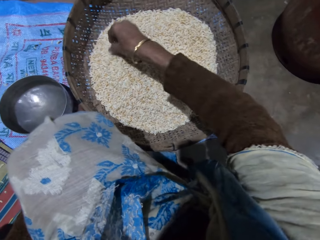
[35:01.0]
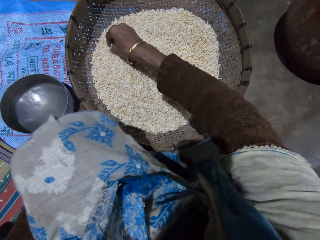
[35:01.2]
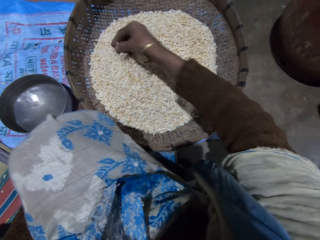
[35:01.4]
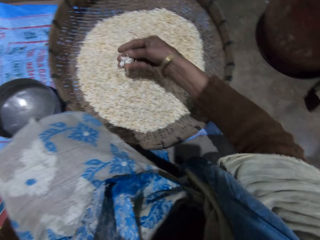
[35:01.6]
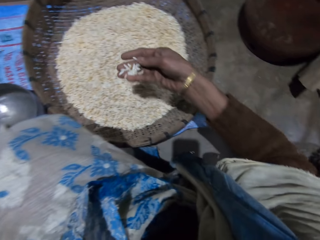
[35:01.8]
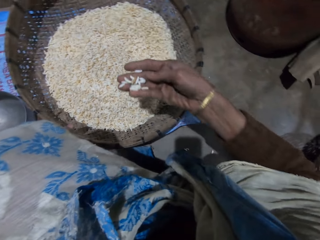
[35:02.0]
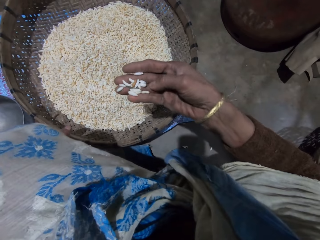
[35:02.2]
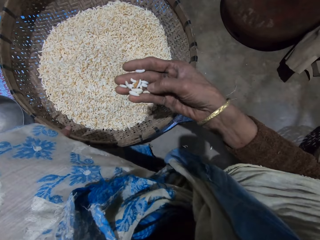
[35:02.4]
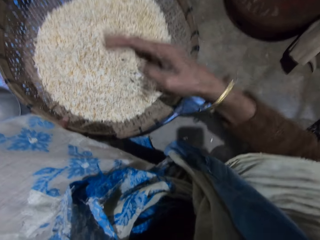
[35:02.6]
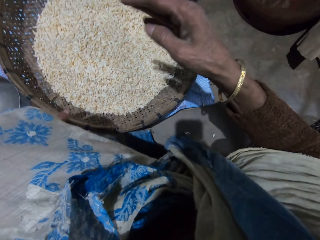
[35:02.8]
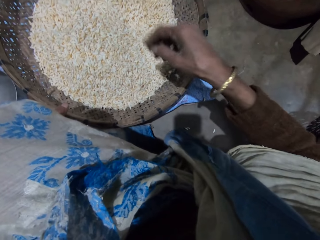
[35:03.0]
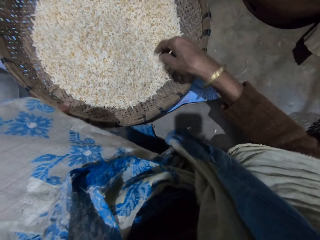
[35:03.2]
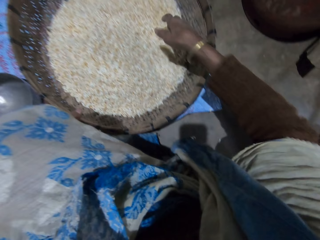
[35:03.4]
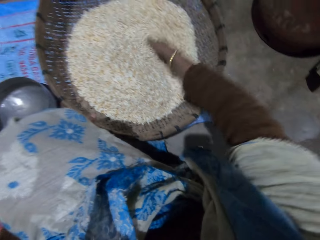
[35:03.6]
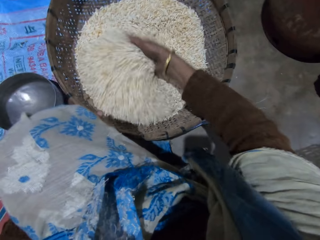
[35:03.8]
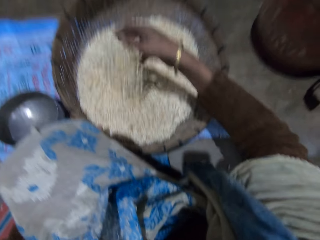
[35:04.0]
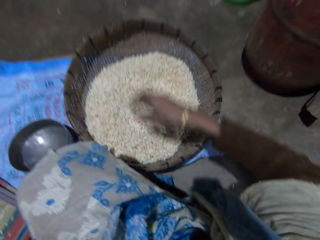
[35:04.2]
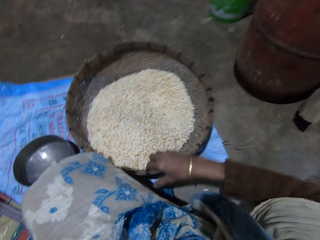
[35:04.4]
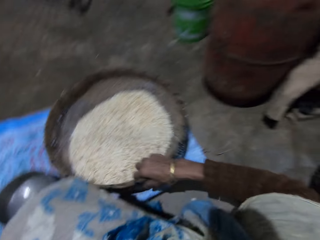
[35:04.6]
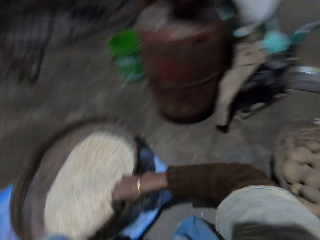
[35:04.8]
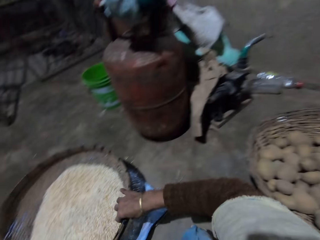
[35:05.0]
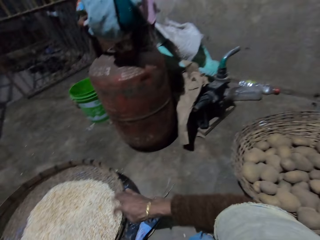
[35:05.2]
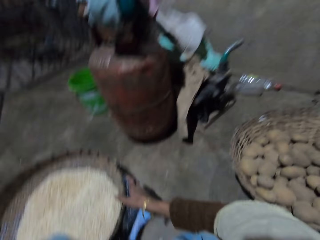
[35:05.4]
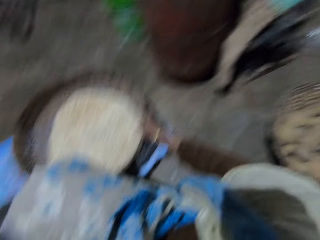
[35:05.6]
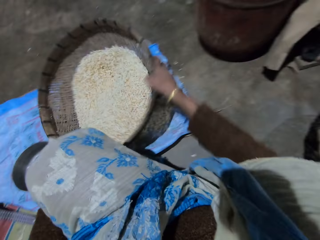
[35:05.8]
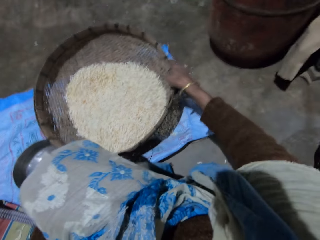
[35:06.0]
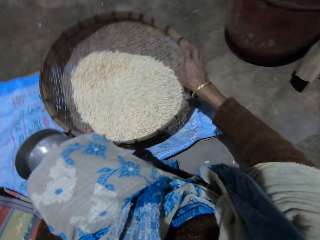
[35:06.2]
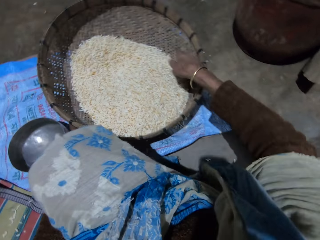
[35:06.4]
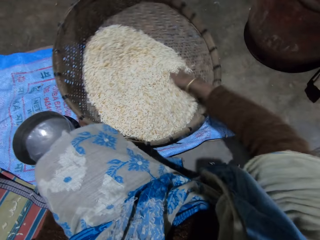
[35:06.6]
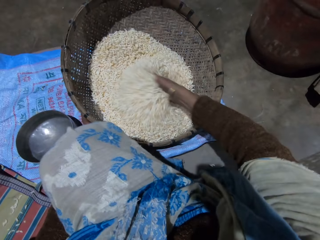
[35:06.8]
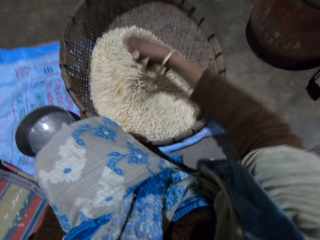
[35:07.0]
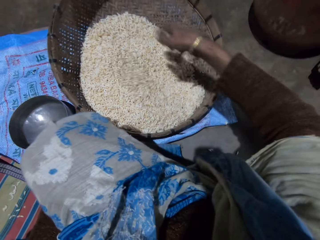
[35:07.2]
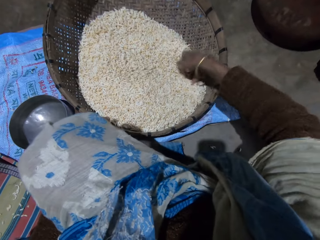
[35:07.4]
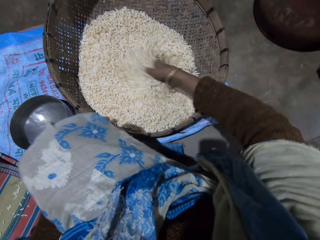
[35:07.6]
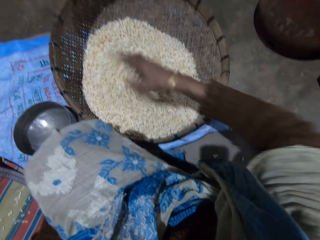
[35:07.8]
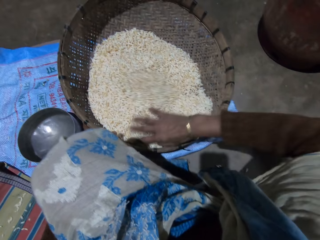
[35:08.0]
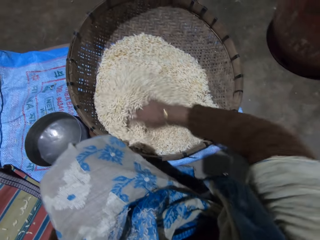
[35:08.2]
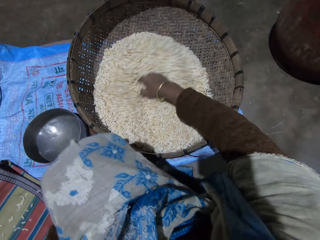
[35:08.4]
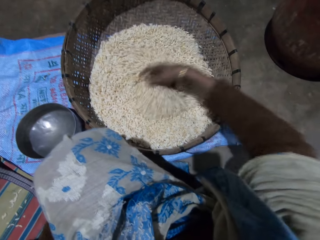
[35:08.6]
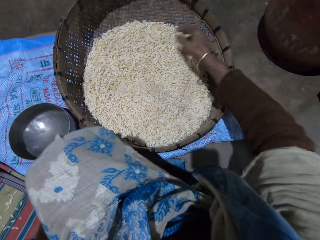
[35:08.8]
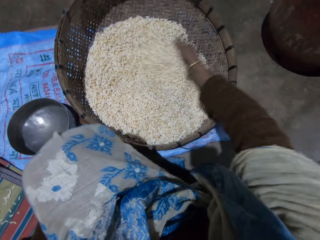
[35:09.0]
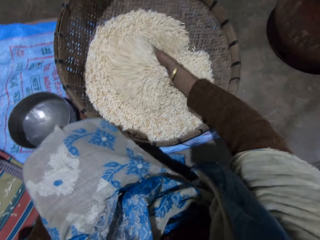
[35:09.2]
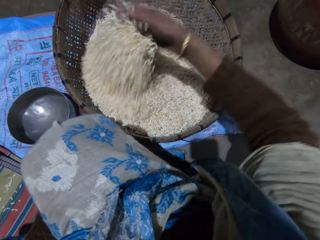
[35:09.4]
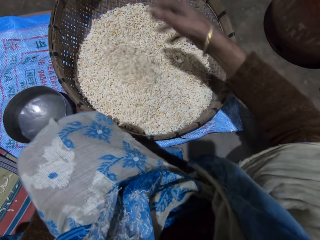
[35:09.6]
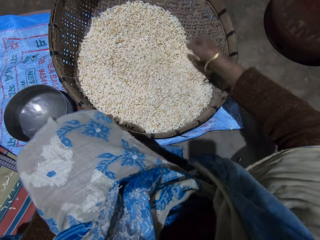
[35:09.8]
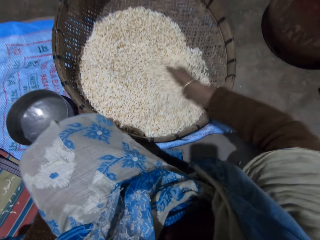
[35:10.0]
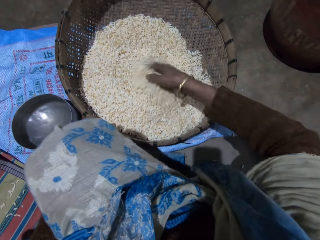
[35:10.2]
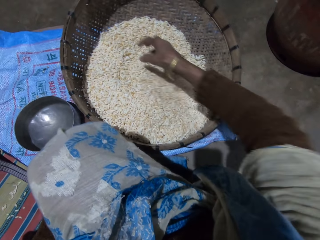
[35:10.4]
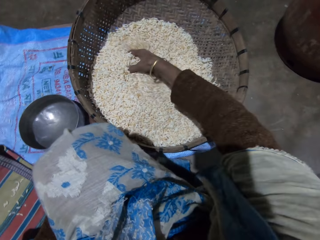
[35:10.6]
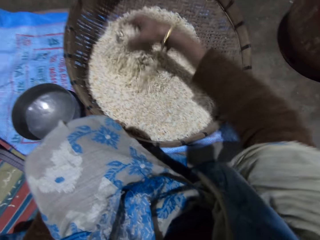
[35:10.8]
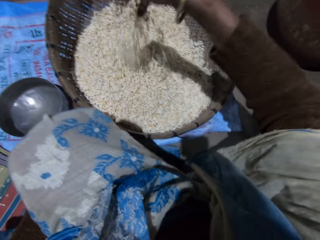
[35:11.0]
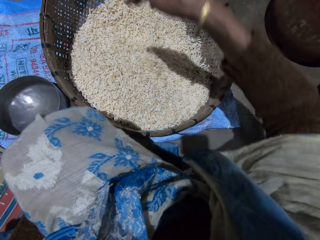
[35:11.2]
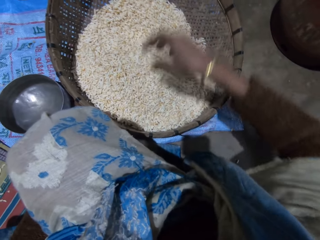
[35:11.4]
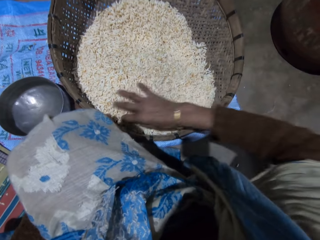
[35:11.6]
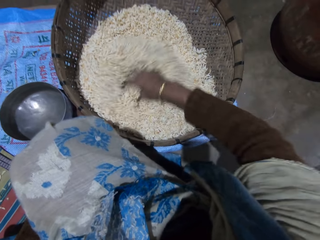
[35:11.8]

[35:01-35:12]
The camera wearer picks grains. She mixes the grains in the basket with her right hand. She shakes the basket with her right hand. She adjusts the winnowing basket. She mixes the grains in the basket with her right hand.
